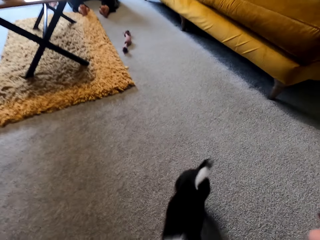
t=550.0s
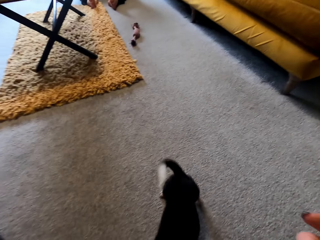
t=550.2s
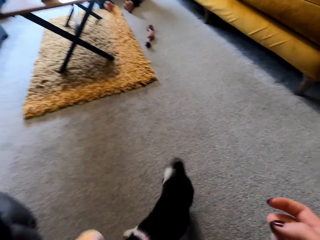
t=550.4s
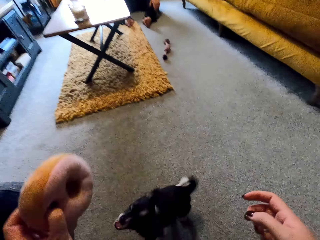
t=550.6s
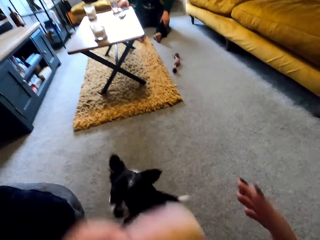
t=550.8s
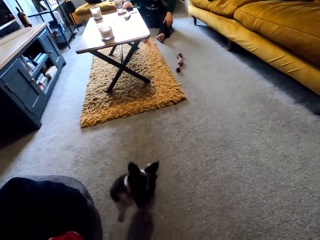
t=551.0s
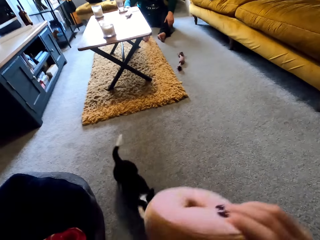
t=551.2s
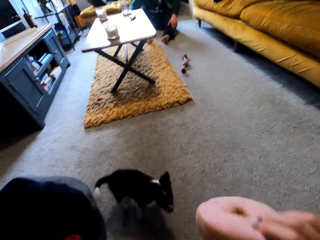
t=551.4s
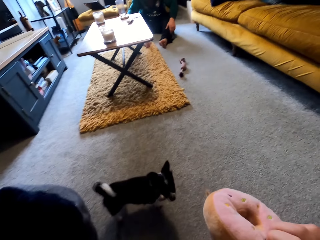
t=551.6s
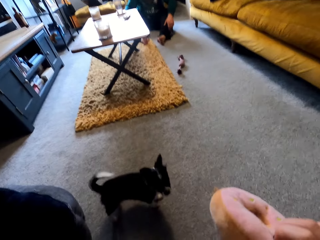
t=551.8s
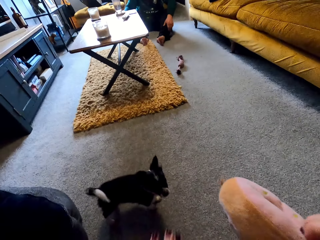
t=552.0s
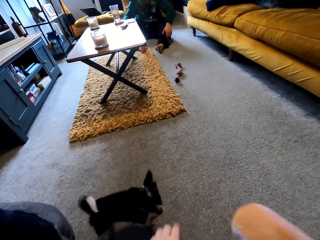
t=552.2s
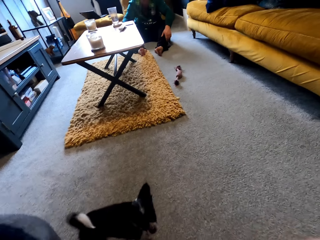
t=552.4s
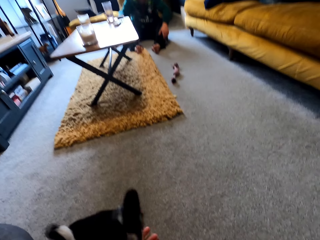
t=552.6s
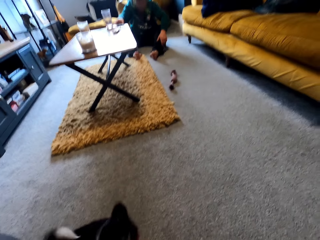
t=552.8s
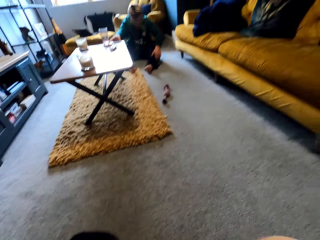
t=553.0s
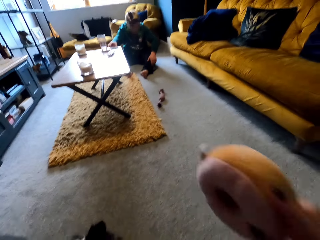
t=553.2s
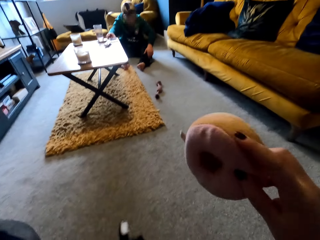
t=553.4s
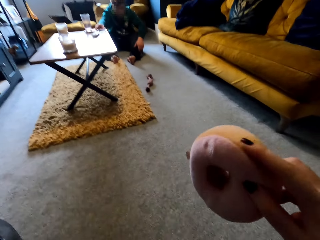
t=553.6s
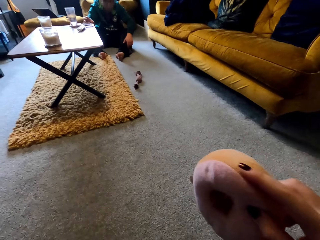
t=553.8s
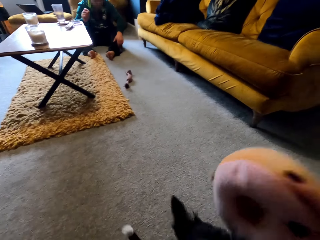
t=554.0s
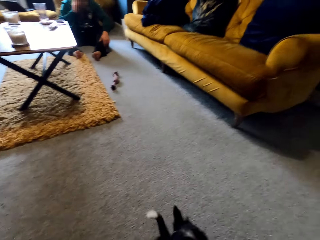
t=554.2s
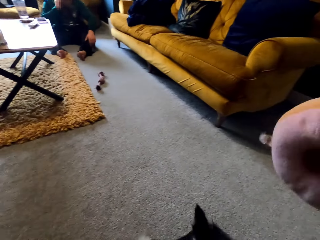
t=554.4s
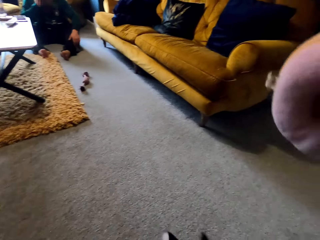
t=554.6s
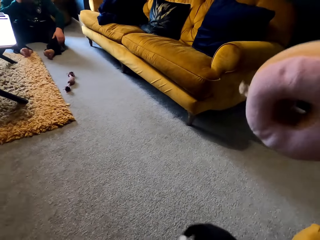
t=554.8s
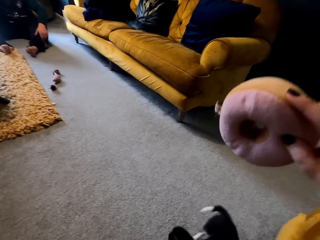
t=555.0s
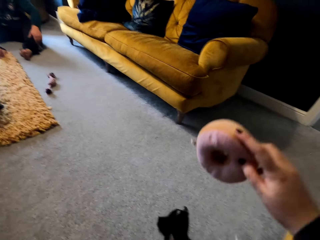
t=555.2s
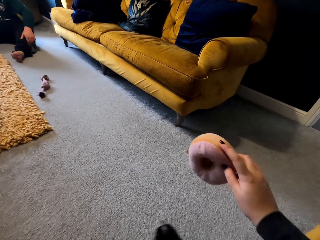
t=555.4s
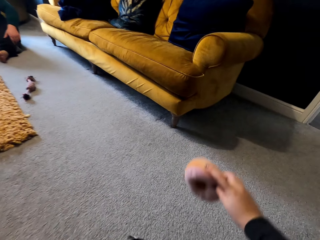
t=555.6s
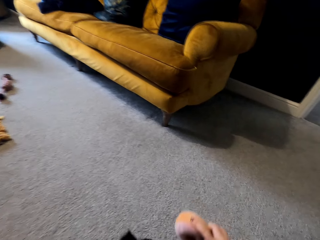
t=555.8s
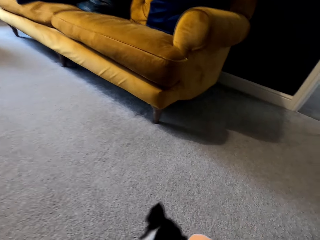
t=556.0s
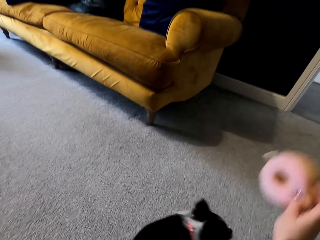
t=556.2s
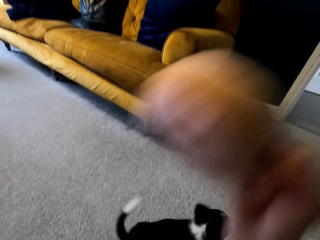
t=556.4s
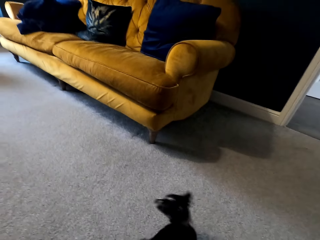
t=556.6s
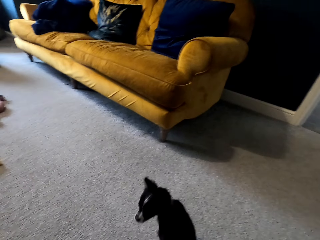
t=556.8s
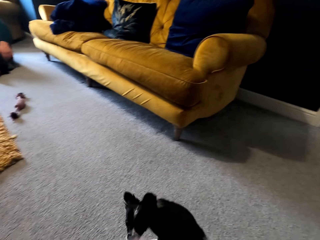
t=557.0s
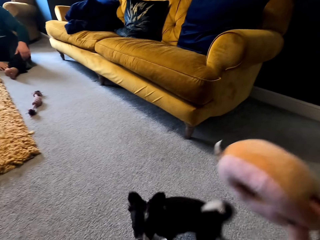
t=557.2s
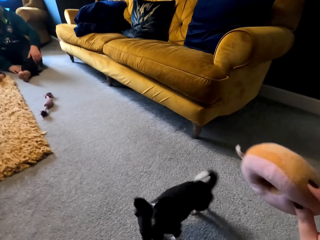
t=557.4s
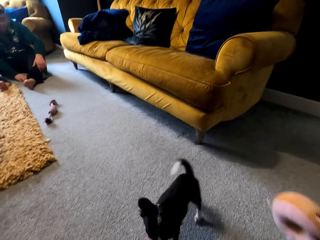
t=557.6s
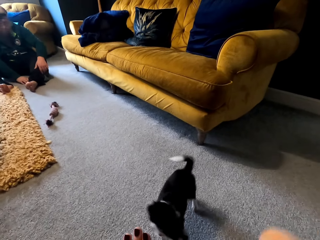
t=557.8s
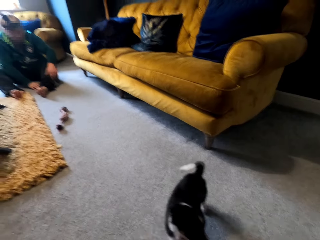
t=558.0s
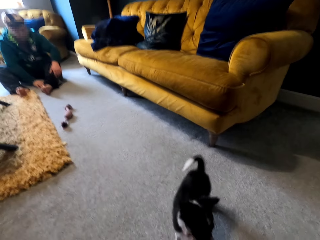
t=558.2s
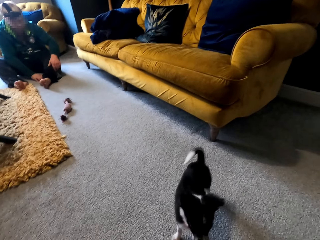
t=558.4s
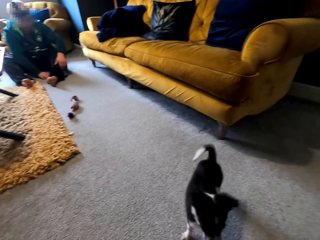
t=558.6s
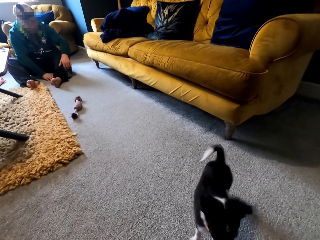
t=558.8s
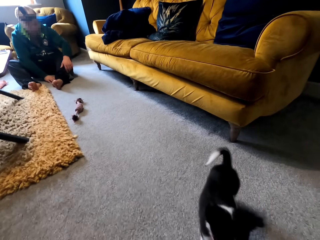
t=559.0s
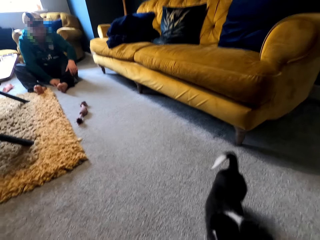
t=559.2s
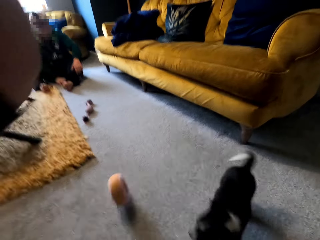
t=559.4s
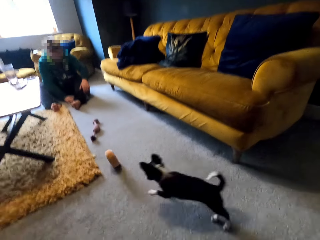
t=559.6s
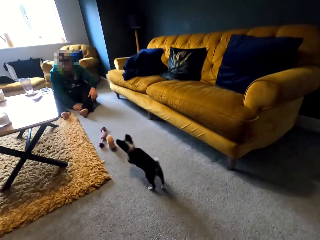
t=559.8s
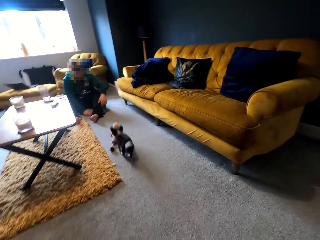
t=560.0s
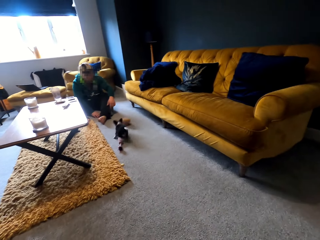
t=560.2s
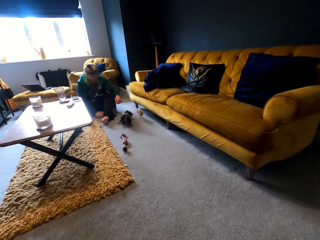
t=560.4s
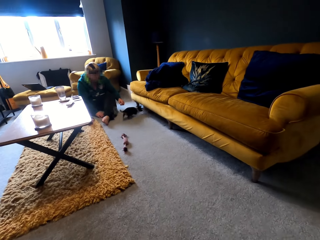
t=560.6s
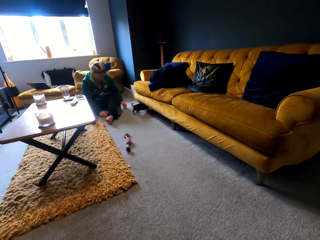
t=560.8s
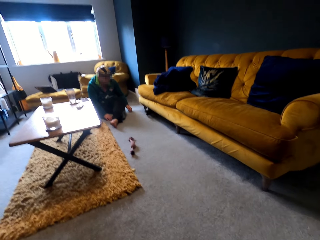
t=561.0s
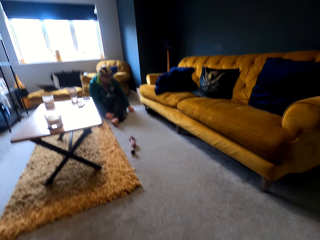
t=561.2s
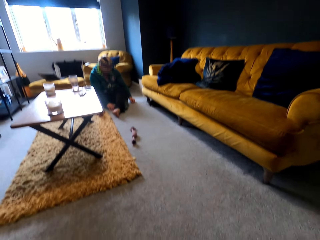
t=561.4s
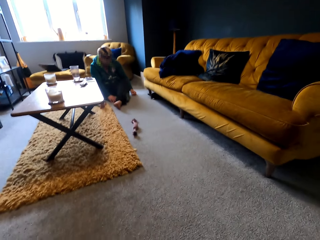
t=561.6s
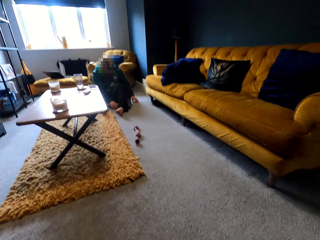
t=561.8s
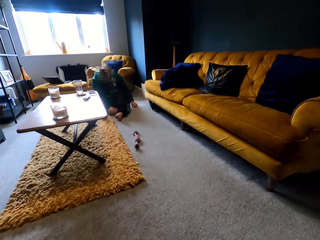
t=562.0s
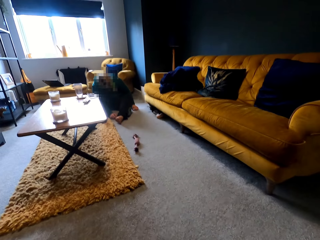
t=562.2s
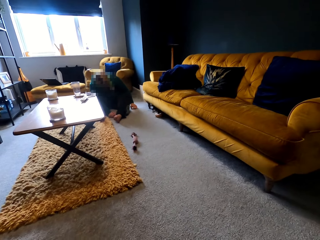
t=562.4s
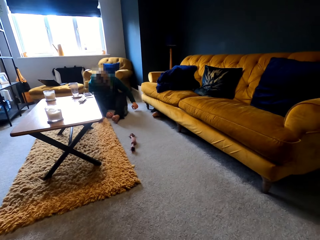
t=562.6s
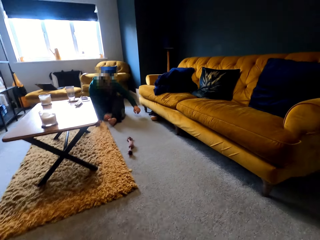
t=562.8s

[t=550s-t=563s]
The camera wearer plays with the puppy. They hold a stuffed animal. They throw the stuffed animal. They look at the puppy.

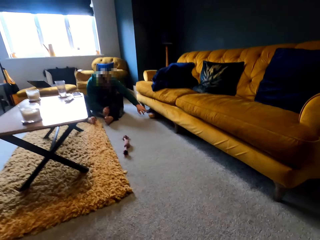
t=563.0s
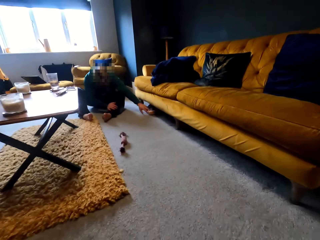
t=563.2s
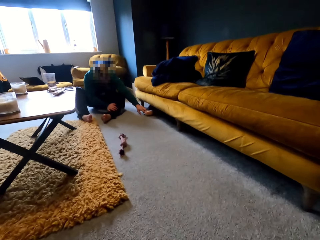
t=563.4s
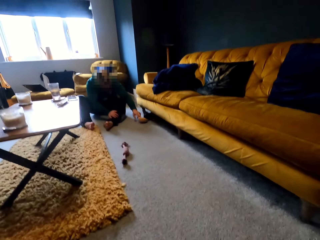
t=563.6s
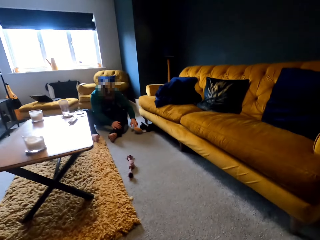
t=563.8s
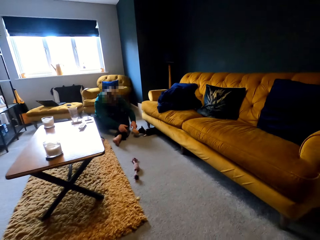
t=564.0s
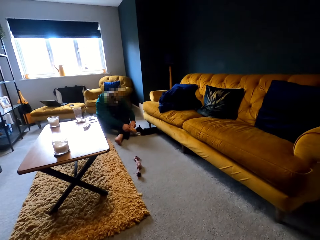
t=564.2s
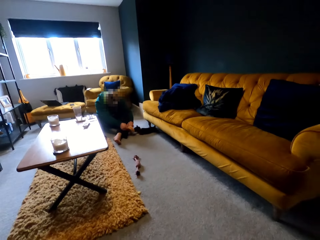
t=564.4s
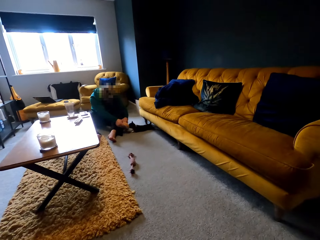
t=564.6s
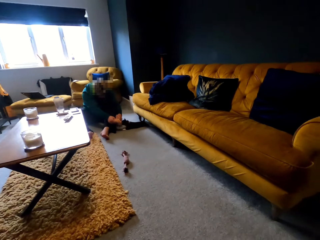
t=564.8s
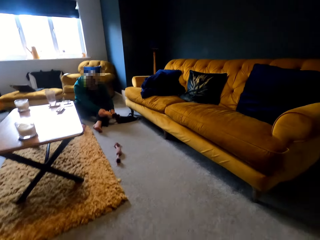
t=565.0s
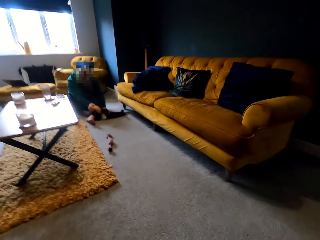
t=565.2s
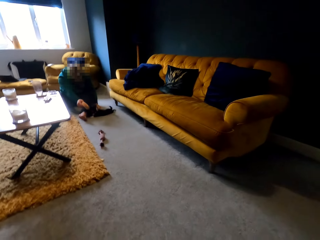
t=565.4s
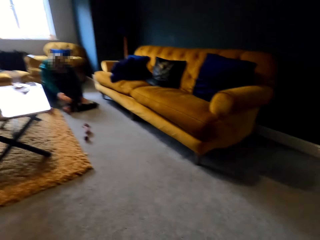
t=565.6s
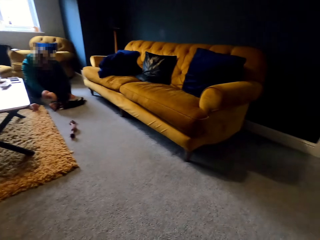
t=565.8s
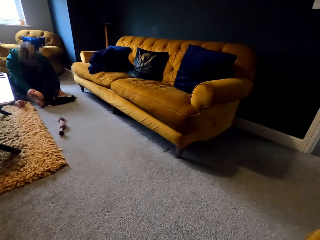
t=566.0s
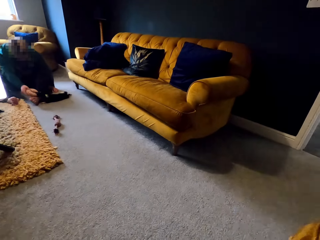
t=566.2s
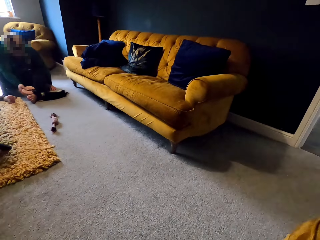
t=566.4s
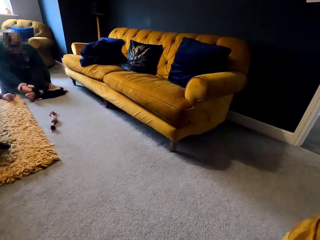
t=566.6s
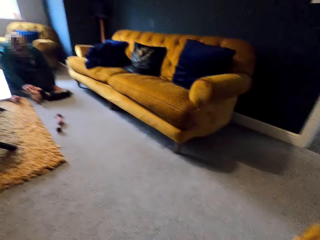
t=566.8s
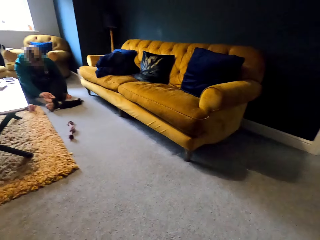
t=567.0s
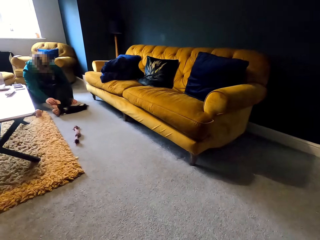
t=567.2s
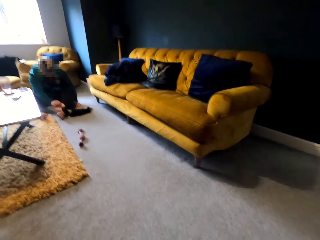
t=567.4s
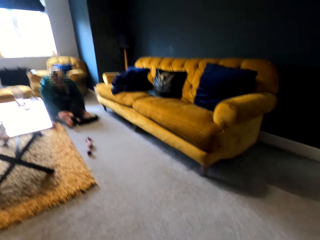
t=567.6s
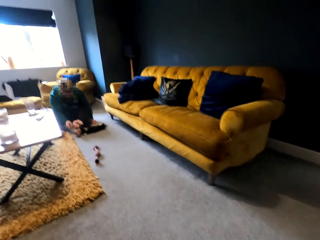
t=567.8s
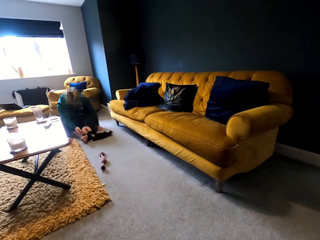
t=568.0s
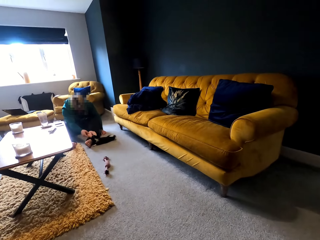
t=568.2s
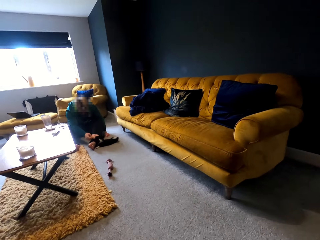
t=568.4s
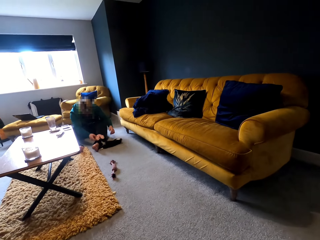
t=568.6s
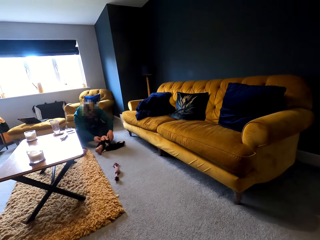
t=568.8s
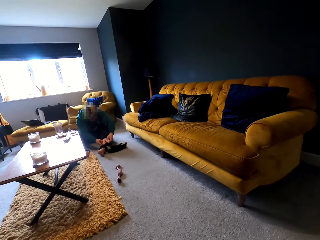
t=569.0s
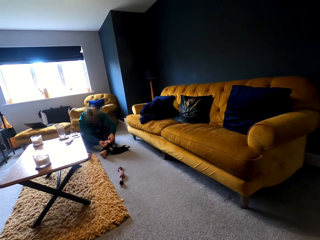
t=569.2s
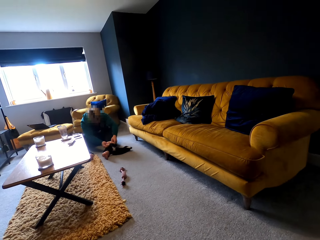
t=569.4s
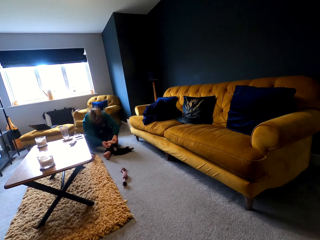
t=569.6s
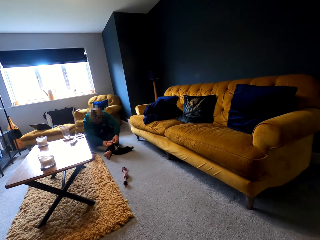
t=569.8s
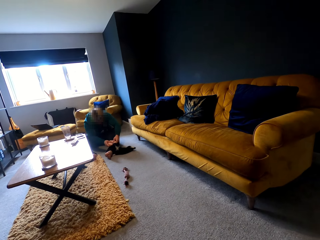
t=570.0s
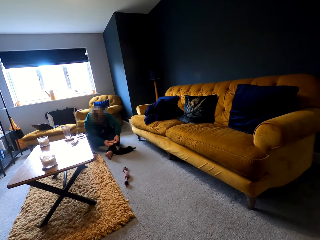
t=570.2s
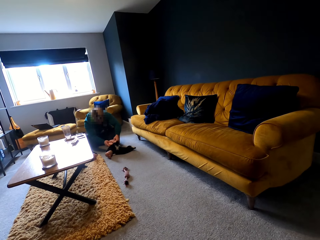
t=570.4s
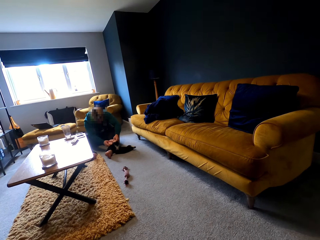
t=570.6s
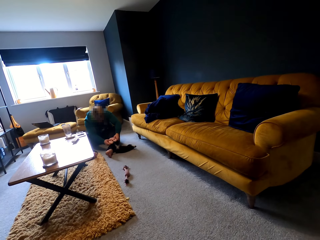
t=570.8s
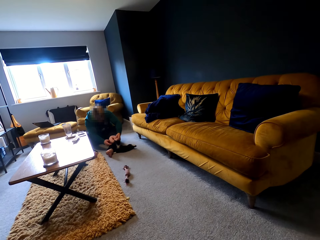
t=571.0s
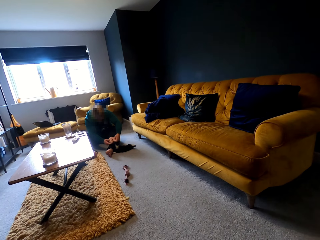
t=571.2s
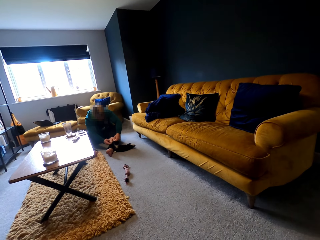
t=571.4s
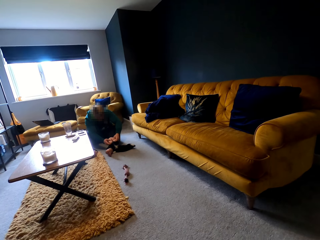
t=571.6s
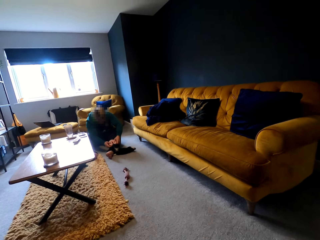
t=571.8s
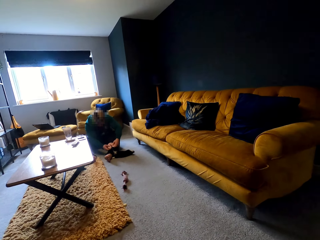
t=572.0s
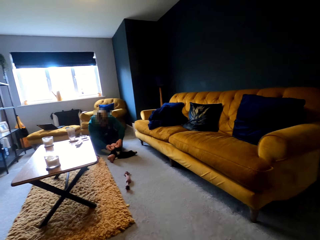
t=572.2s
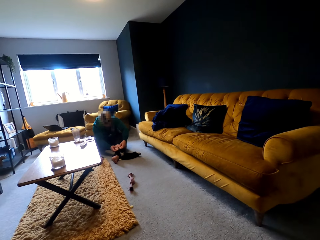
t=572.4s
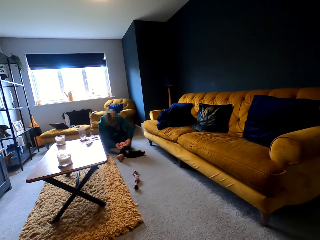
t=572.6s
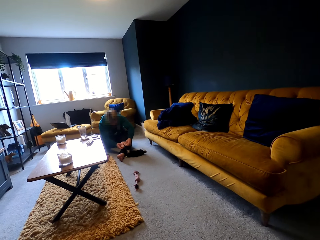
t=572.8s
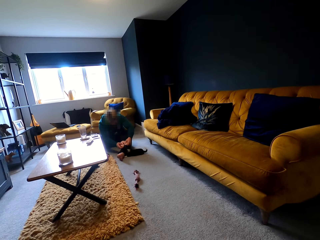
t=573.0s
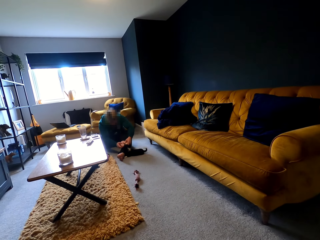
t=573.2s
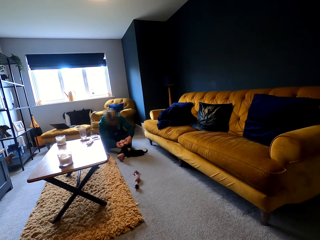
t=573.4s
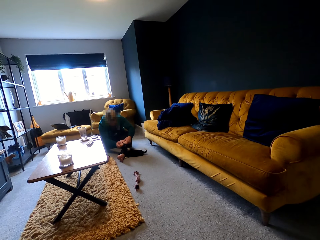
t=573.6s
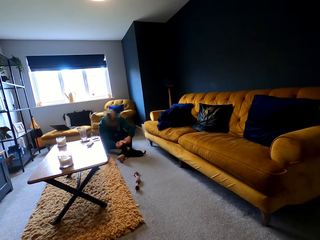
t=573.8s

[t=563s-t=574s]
A man grabs a stuffed animal from a puppy. The camera wearer looks at the puppy. The man plays with the puppy.
